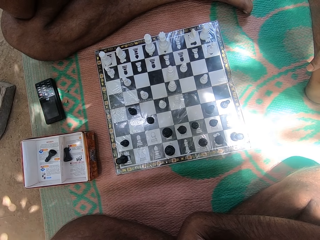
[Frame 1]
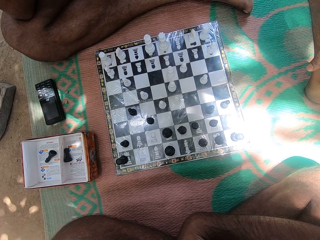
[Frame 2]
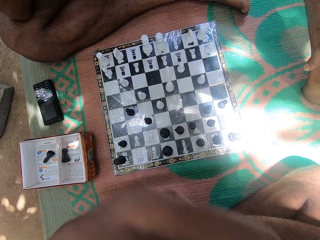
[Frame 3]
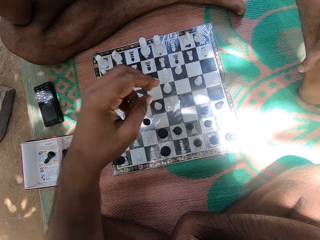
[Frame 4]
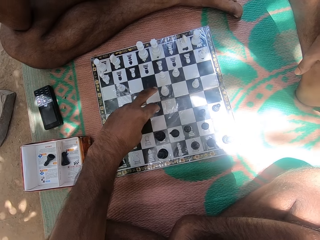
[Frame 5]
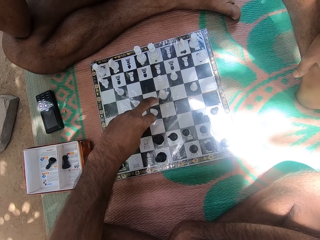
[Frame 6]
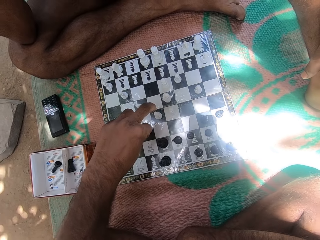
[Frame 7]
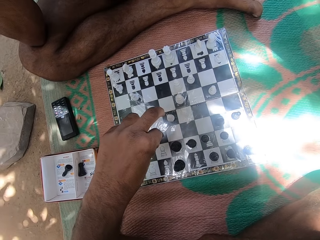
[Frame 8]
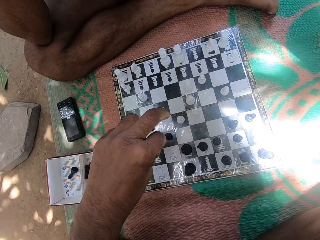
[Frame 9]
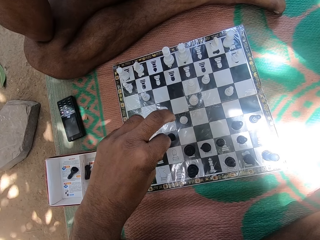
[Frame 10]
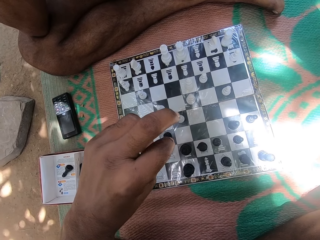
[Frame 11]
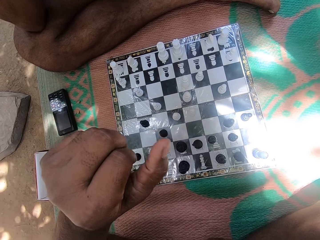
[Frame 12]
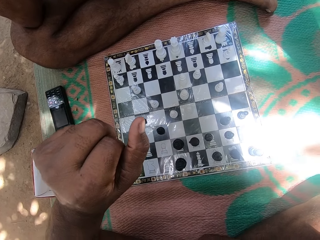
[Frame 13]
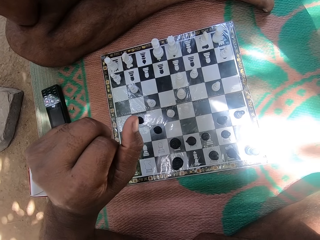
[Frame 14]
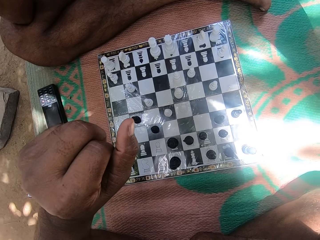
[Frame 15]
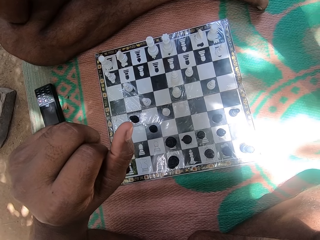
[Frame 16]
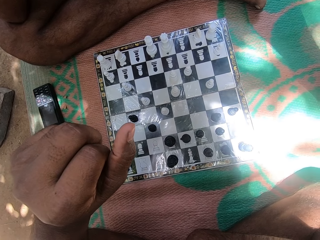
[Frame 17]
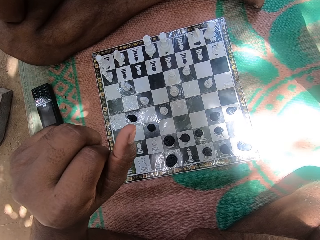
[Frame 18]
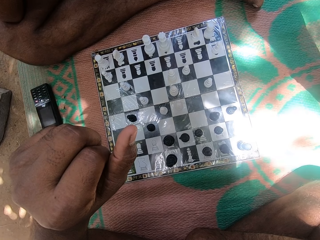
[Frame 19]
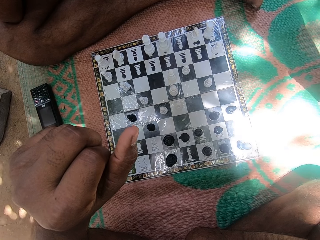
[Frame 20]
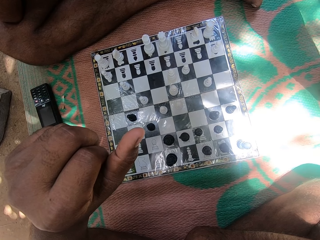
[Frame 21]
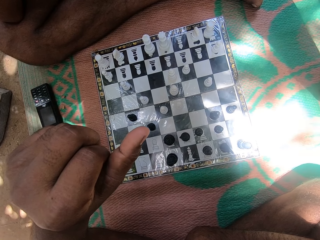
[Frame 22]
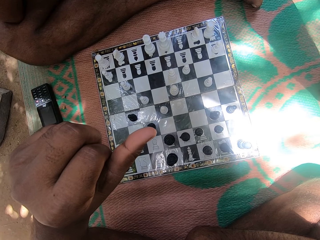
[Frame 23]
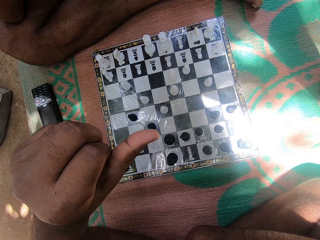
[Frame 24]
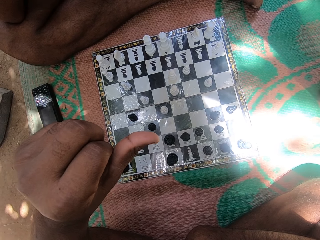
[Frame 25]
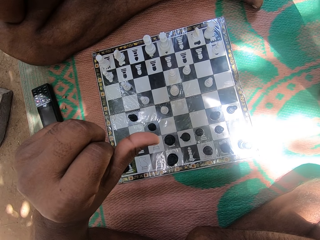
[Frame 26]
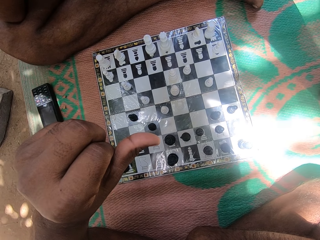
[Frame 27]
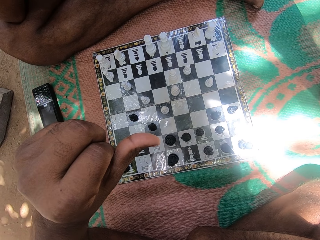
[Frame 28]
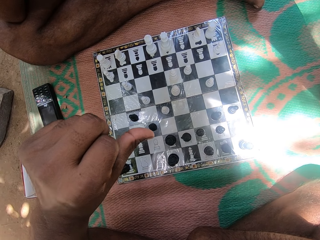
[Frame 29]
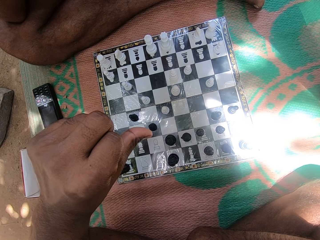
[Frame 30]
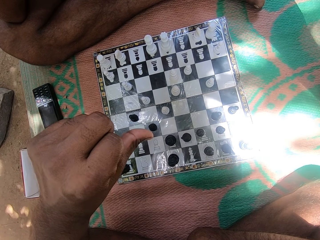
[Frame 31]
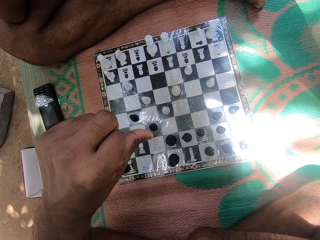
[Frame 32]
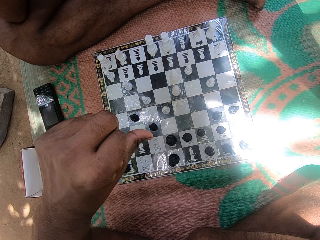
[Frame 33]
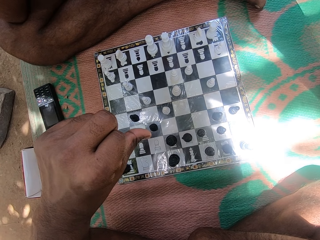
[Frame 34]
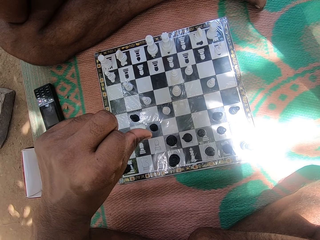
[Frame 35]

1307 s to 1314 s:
The camera wearer plays chess with a man. They touch a pawn.

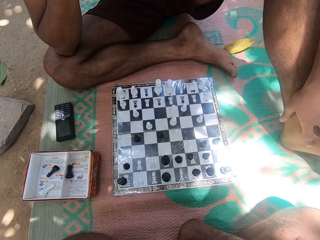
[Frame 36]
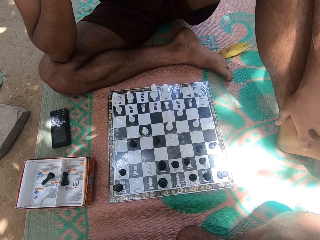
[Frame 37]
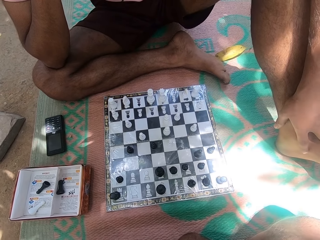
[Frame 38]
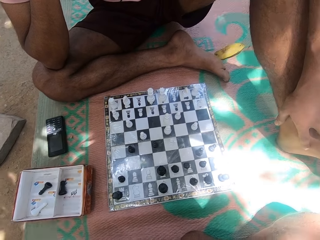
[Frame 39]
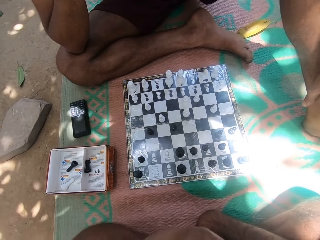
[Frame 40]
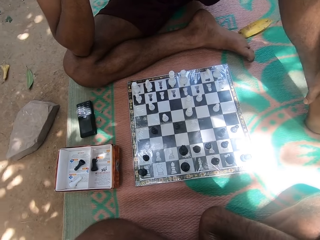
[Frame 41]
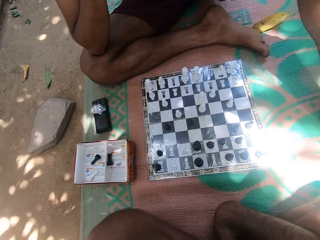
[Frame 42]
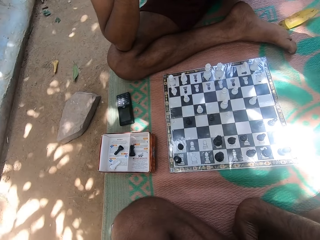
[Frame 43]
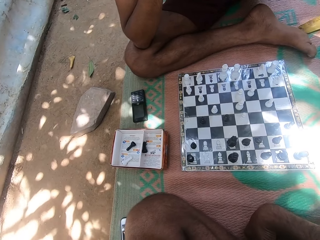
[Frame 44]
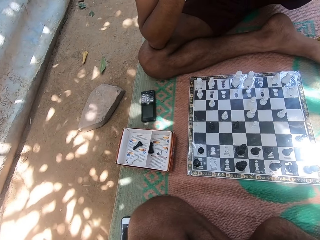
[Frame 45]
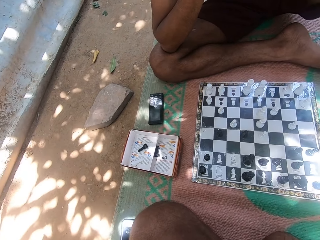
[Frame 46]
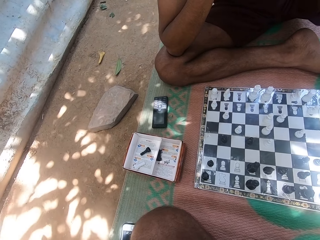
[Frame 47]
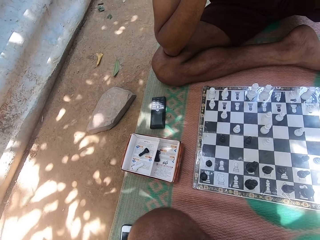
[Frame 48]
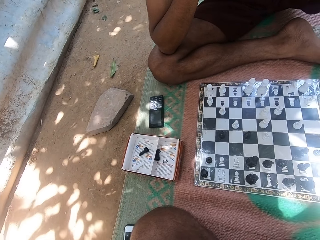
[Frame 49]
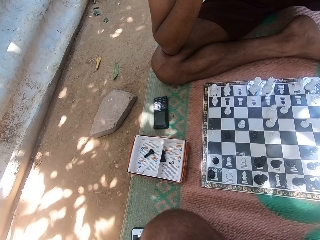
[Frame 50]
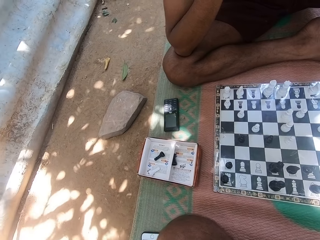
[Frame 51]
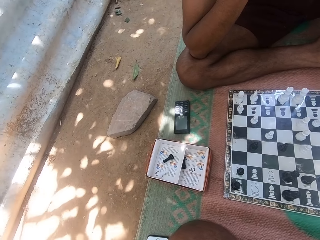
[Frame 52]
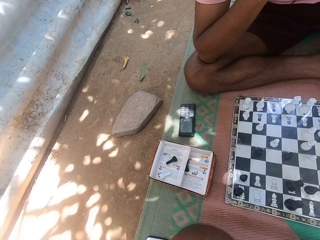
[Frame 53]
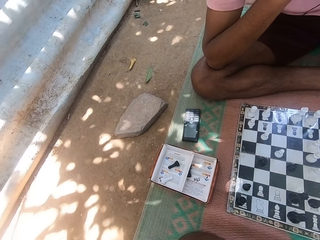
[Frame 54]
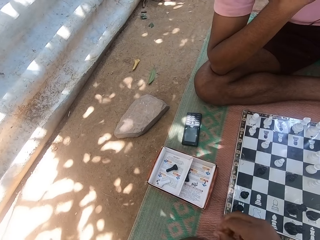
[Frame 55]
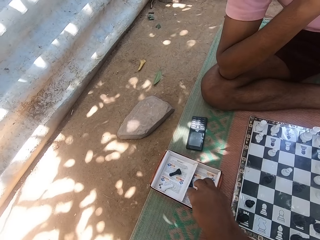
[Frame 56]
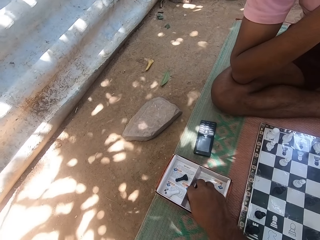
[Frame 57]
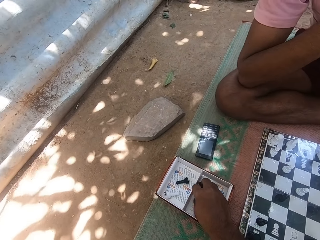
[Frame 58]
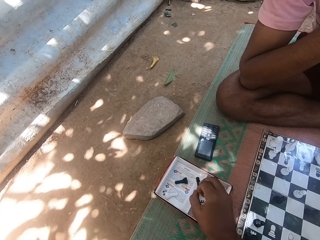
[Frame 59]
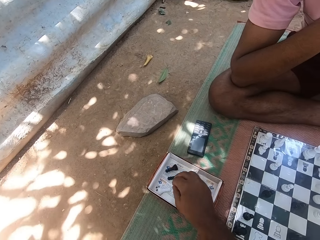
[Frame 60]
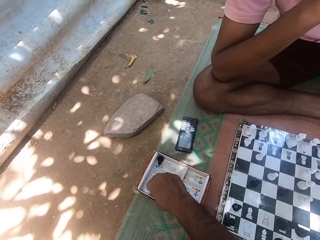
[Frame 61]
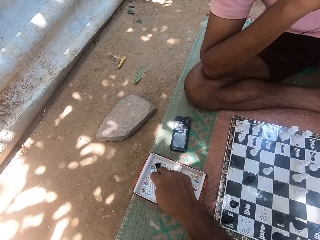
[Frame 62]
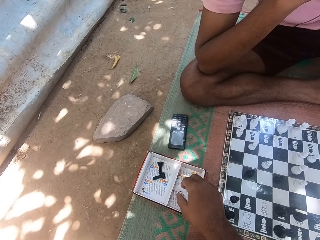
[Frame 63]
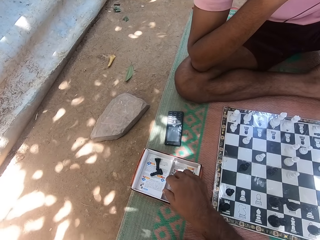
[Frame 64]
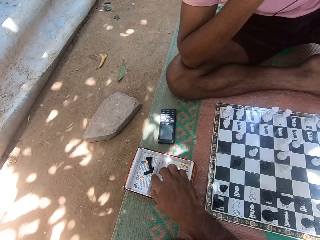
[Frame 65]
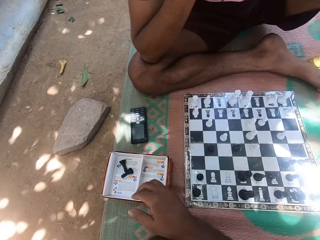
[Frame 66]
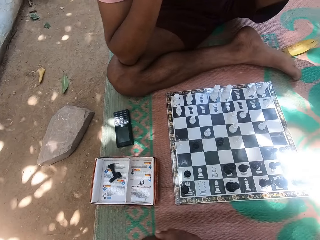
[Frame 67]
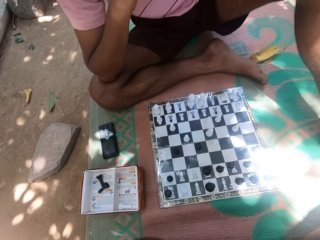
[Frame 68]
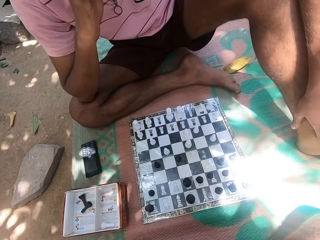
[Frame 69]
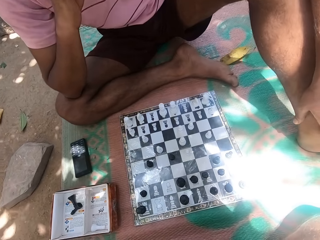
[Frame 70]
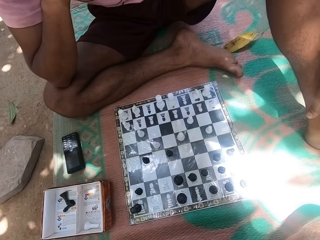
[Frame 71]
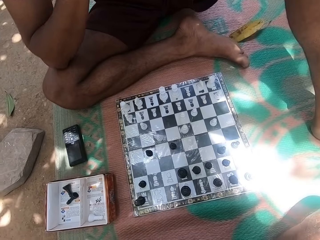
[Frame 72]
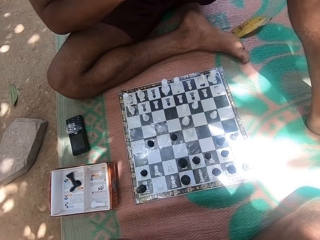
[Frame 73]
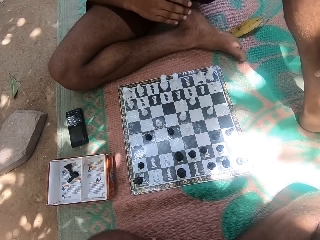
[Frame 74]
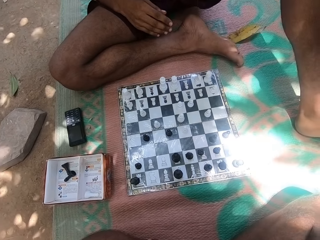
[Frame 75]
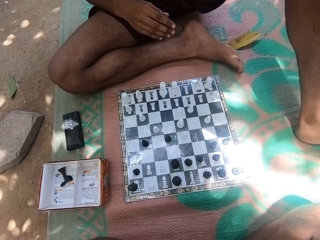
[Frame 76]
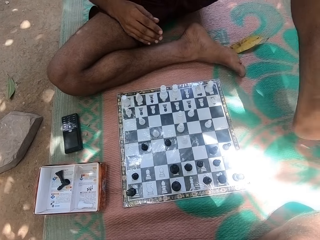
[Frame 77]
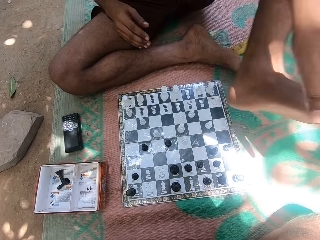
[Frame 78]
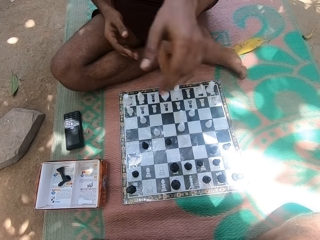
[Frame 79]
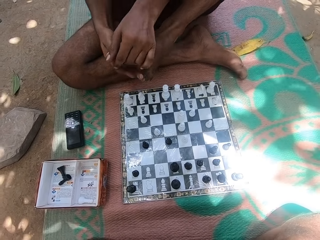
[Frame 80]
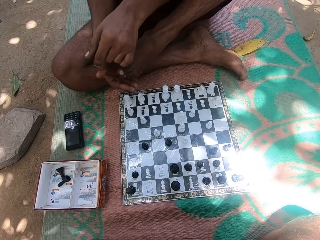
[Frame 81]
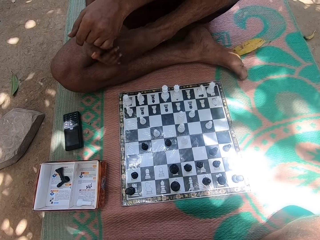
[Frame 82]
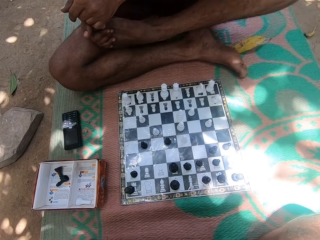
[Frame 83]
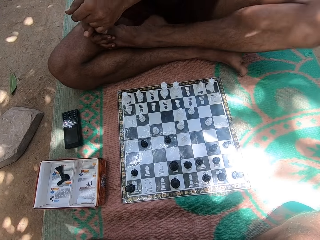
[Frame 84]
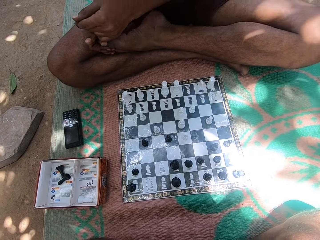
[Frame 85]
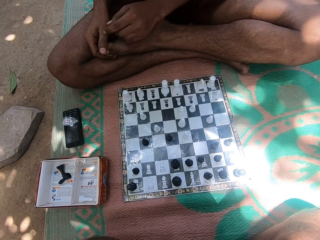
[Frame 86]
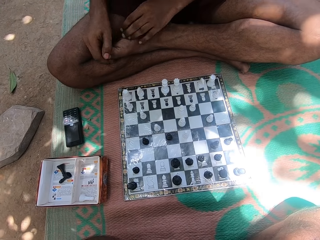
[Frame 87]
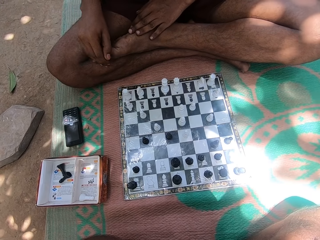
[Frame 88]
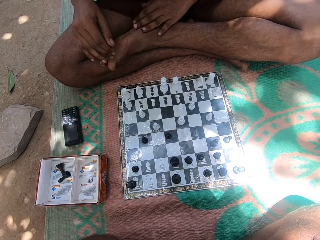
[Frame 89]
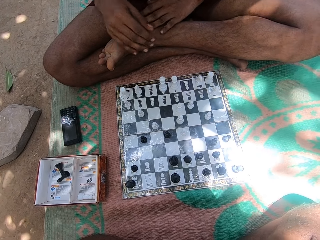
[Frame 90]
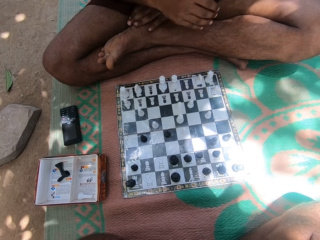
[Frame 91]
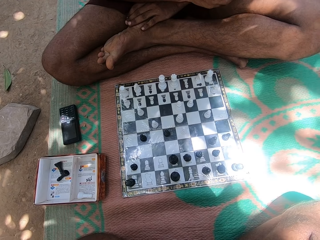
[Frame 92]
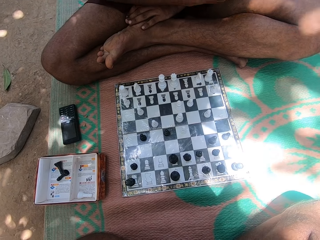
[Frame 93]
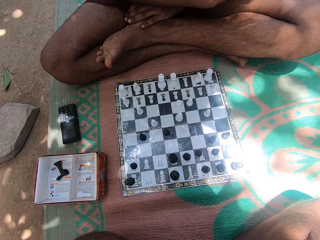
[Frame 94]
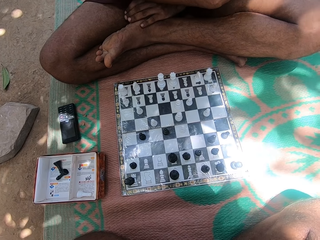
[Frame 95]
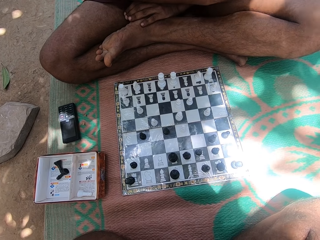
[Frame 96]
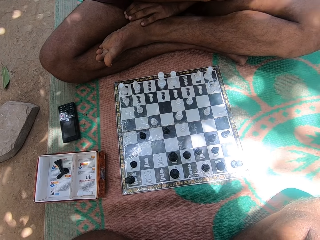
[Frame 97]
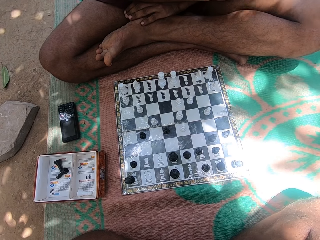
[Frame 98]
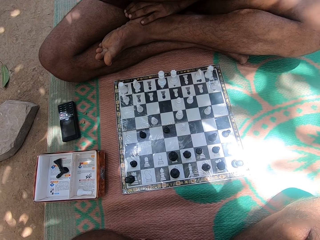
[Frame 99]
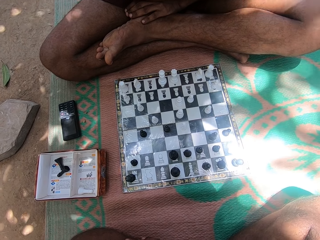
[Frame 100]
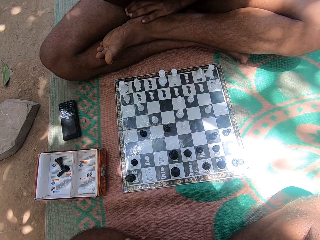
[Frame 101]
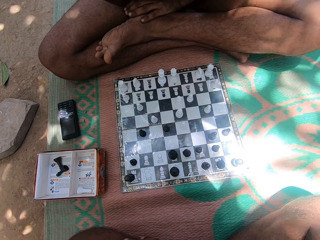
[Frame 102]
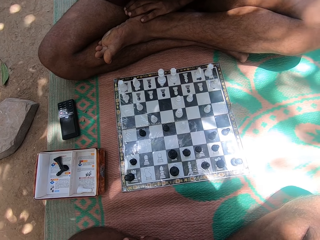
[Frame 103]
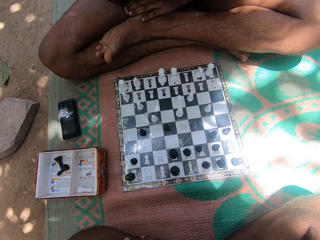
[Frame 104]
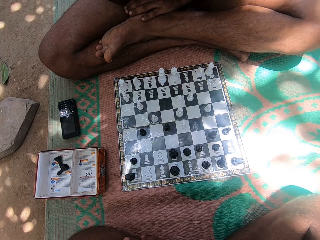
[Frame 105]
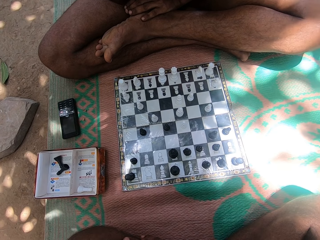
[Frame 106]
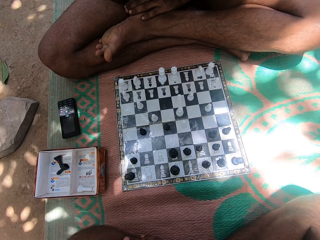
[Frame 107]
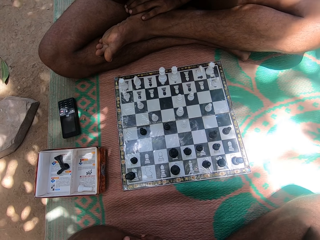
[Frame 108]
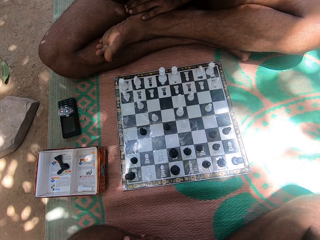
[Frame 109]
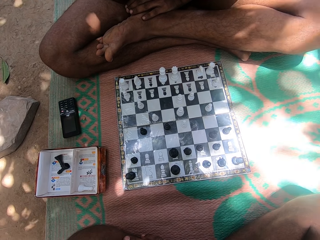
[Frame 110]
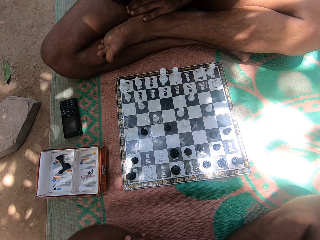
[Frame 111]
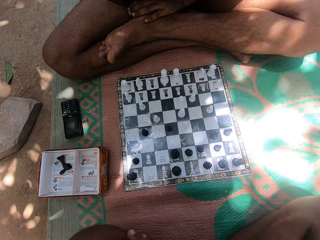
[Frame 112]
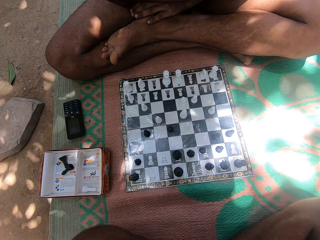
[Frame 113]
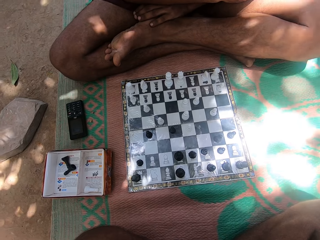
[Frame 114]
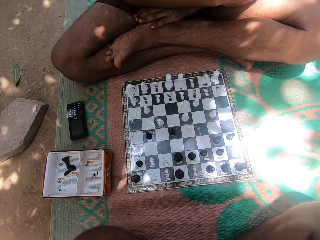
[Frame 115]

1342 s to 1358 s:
The camera wearer looks around. They adjust a chess piece in a container. They move a pawn. A man folds legs.
